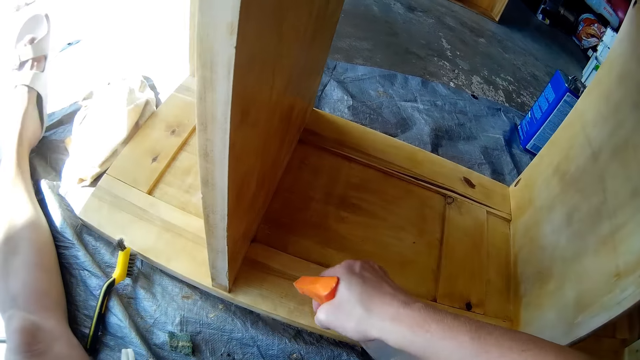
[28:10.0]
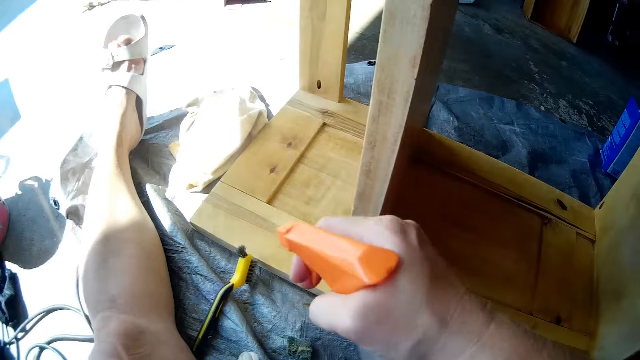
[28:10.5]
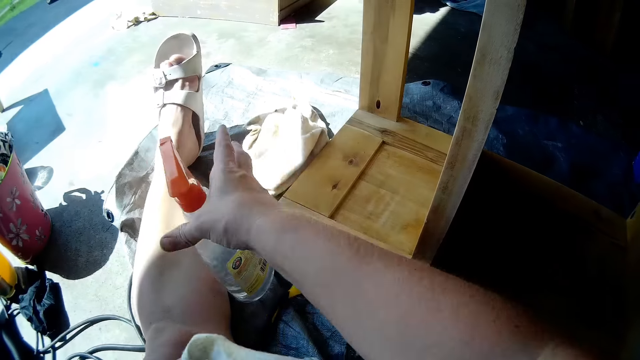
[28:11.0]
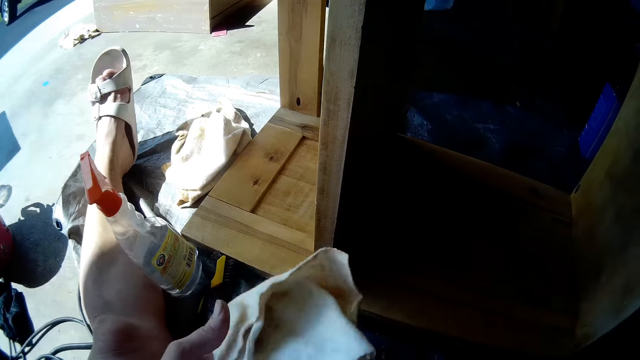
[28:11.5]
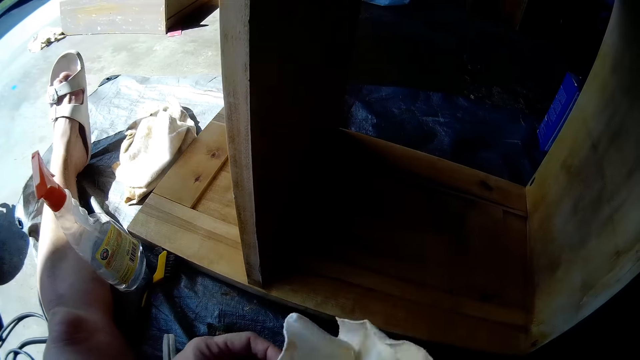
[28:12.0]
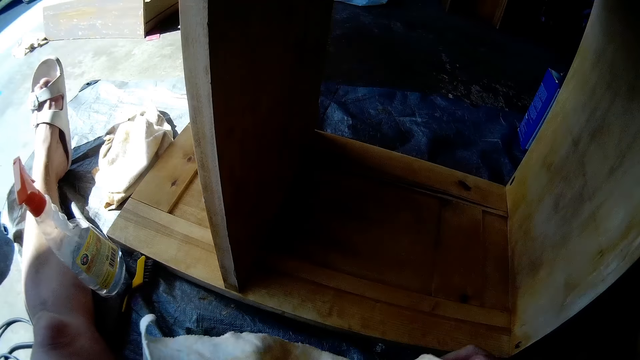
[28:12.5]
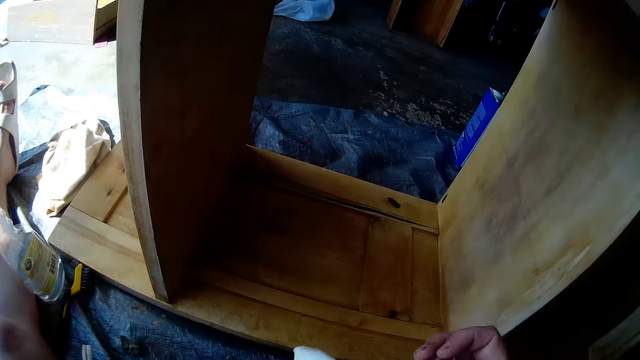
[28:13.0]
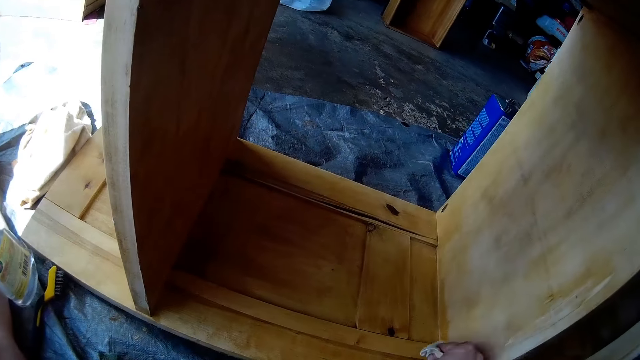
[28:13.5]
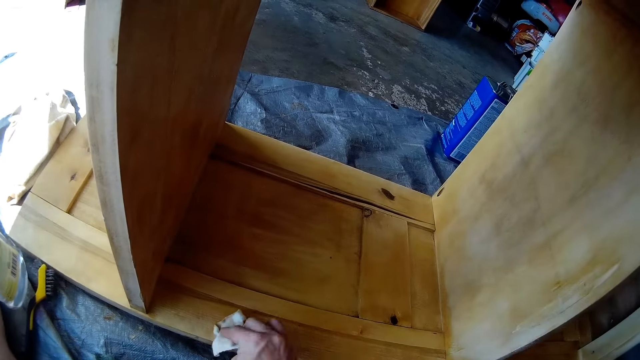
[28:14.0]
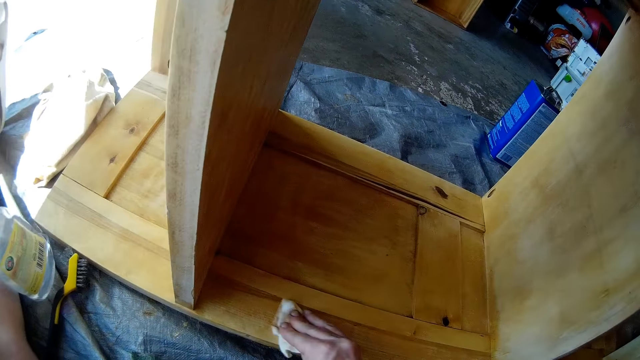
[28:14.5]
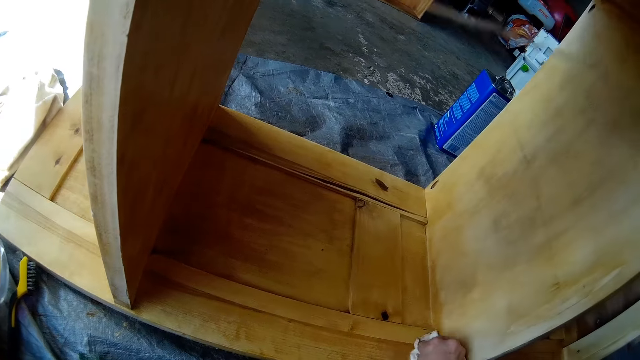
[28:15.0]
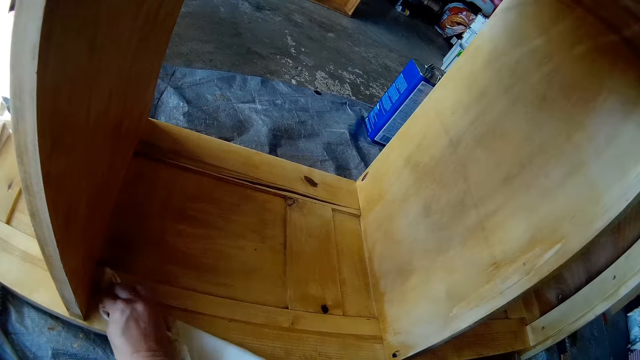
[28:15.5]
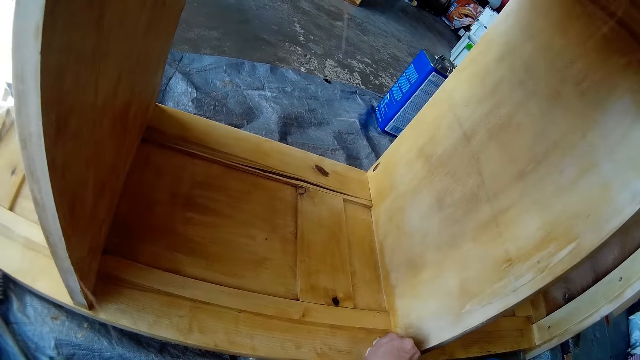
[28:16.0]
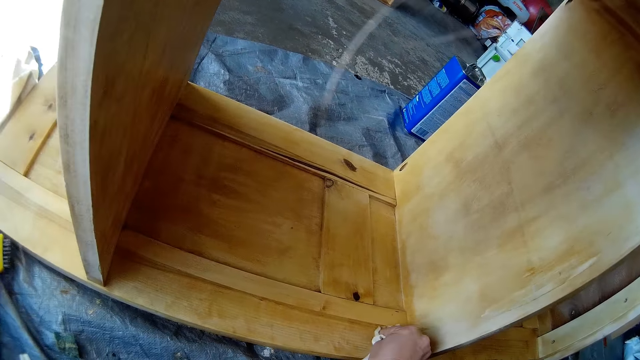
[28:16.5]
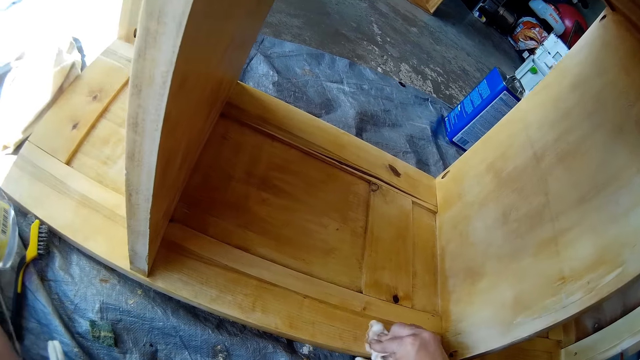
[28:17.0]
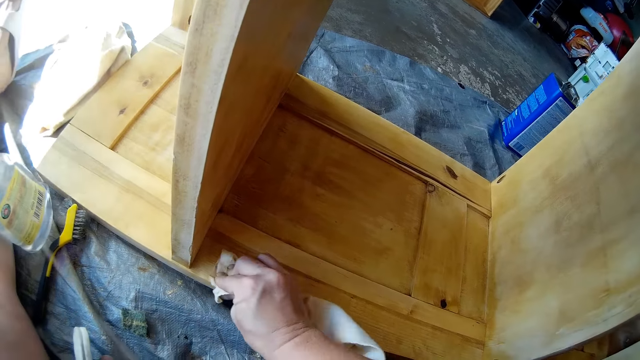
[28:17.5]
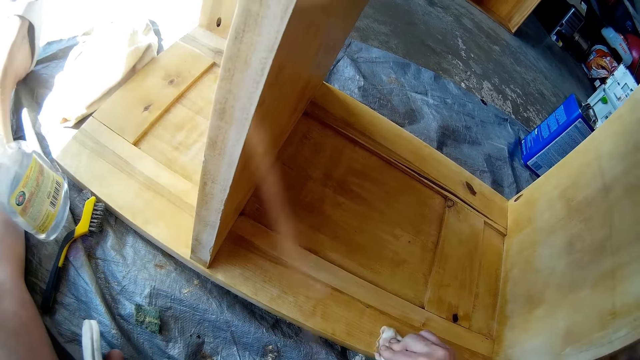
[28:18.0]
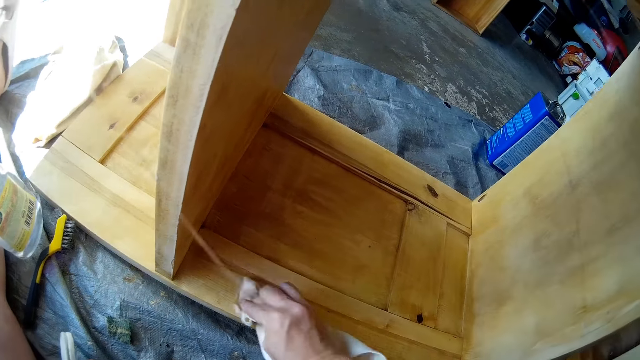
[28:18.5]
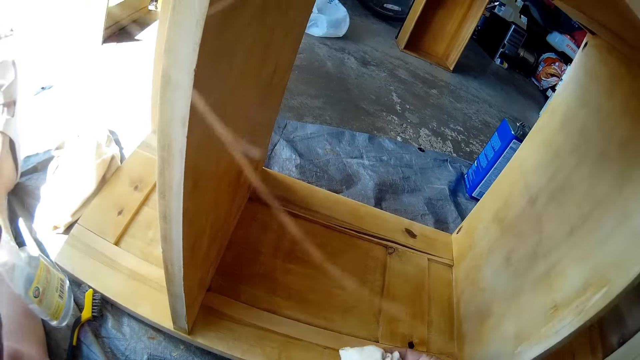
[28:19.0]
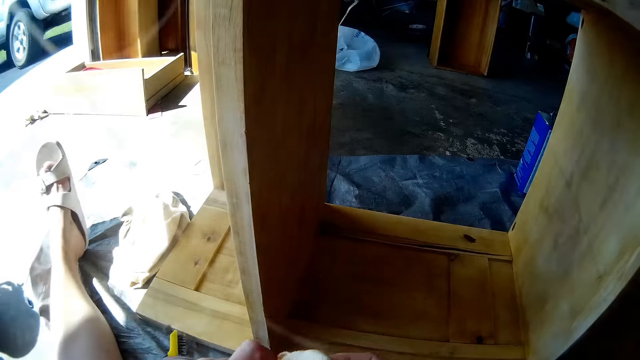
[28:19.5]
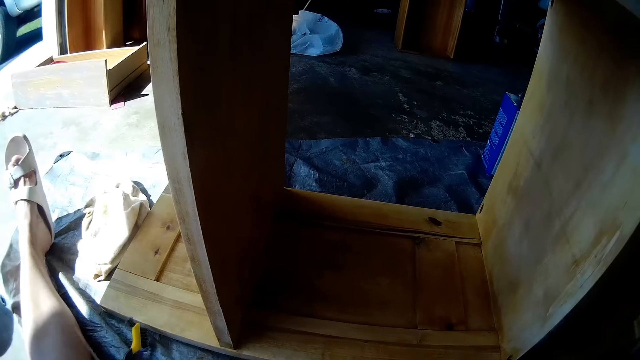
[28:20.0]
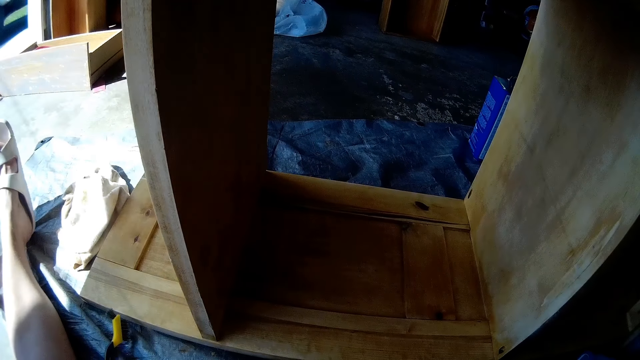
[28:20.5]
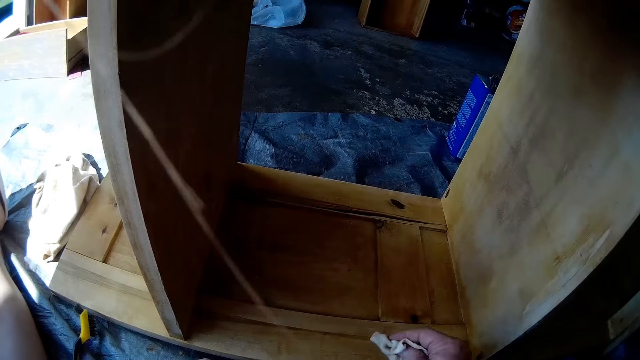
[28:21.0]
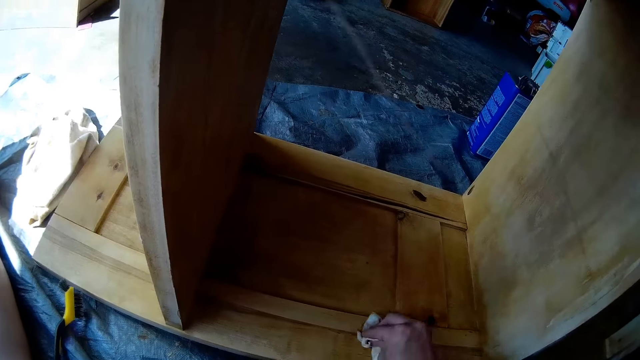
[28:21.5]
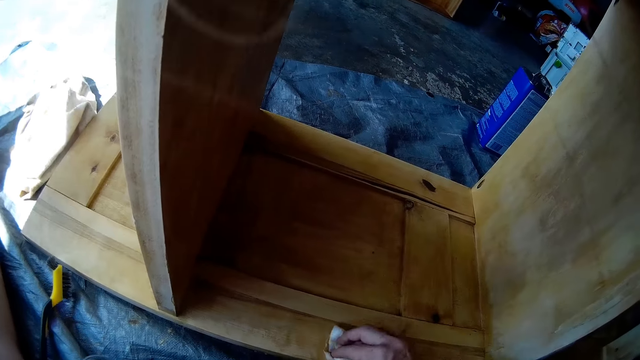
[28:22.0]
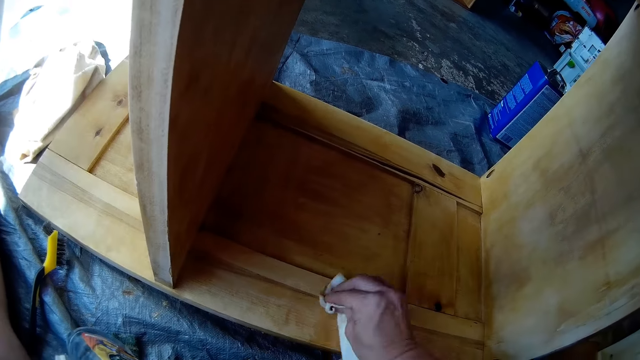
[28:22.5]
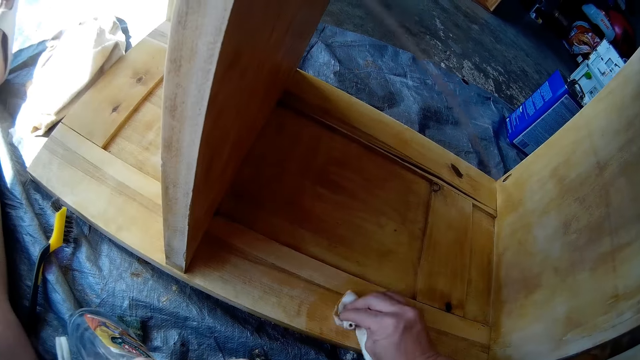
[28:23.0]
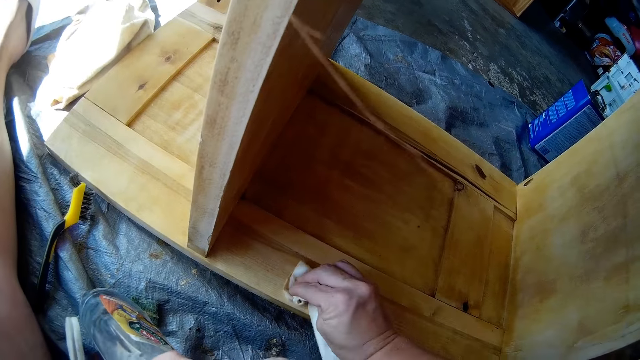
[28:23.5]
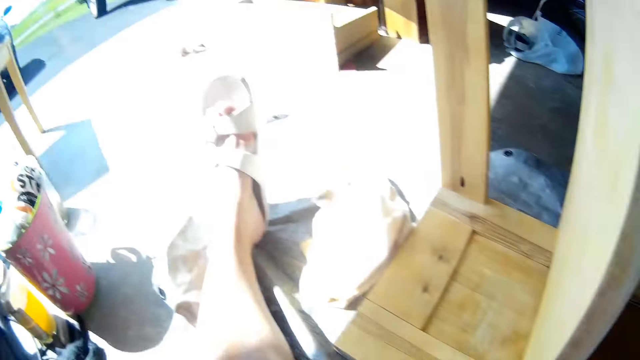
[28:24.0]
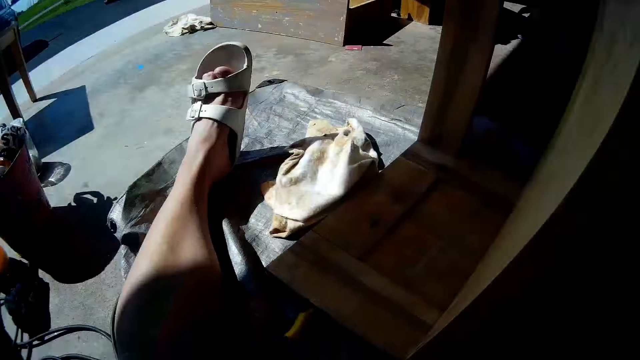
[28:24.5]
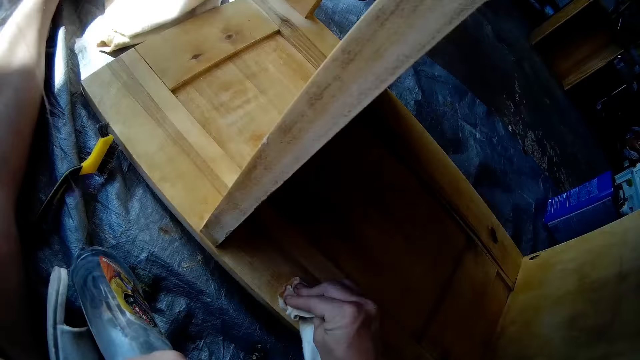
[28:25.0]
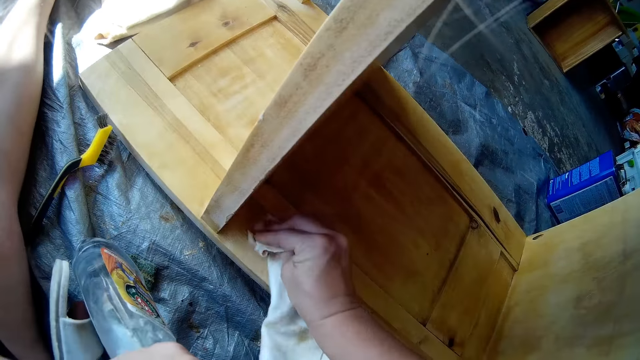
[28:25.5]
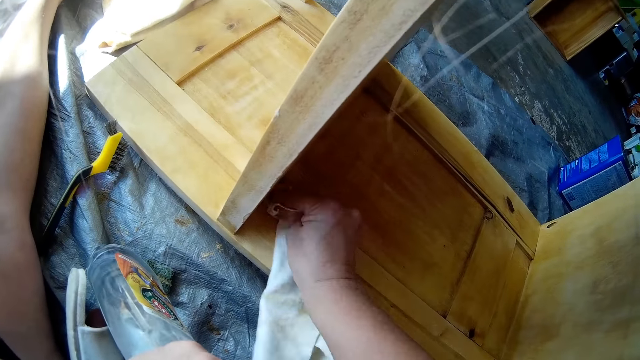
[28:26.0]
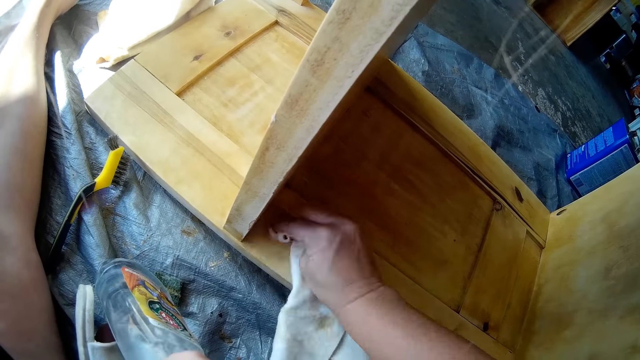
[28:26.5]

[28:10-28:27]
The camera wearer drops the wood spray on the ground with her right hand. She adjusts the cloth in both hands. She holds the towel. She wipes the shelf with the cloth in her right hand. She picks the wood spray from the ground. She sprays the wood spray on the cloth with her left hand. She looks around. She wipes the shelf with the cloth in her right hand.

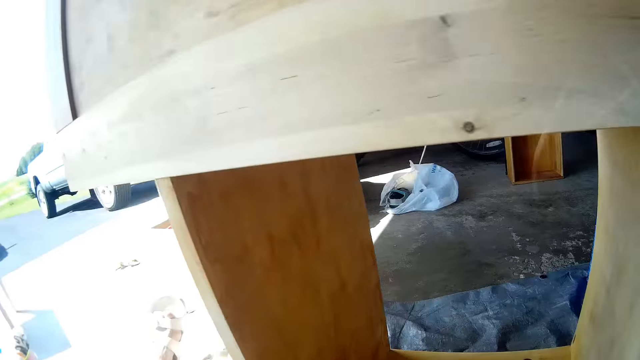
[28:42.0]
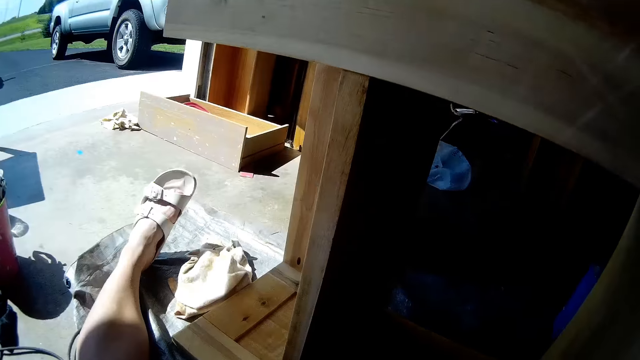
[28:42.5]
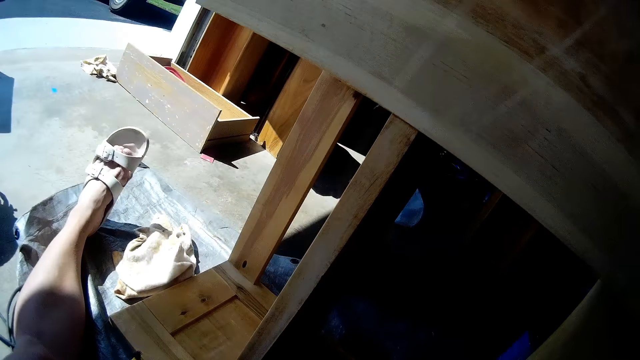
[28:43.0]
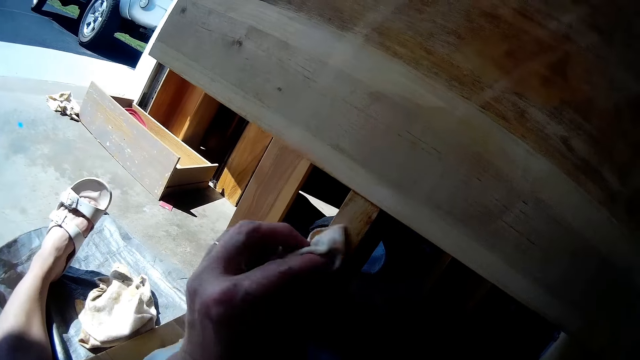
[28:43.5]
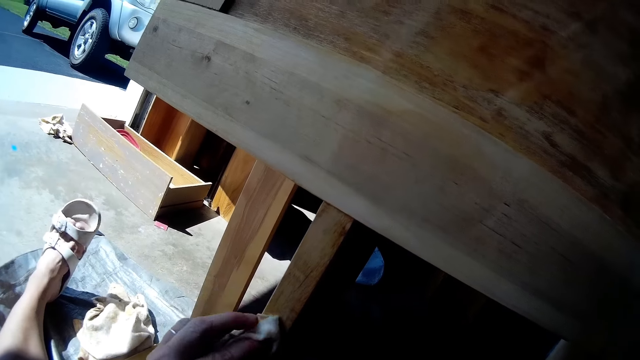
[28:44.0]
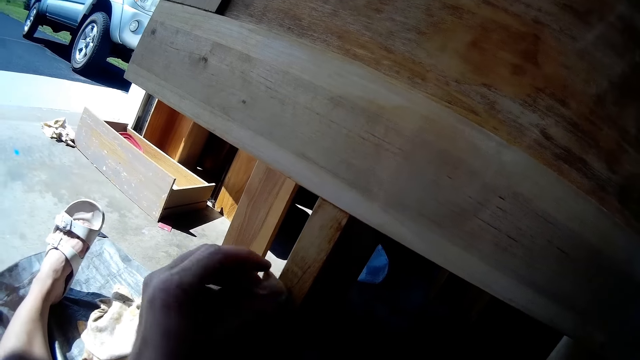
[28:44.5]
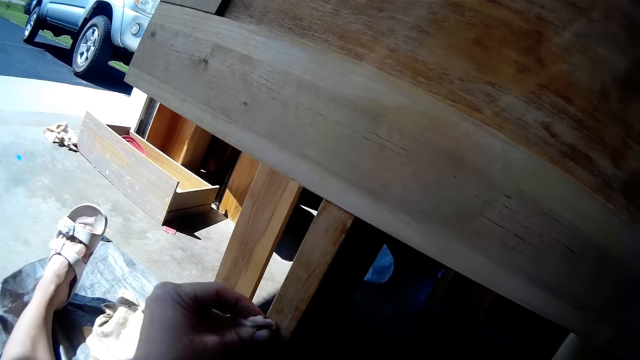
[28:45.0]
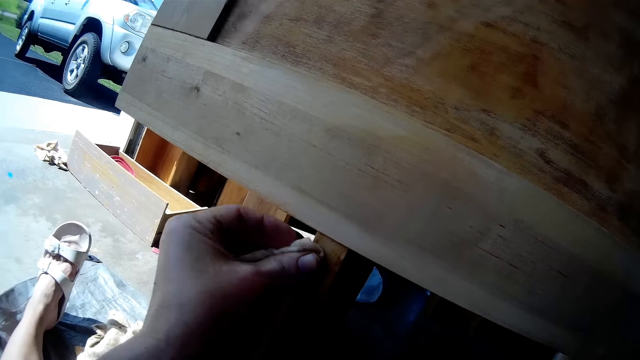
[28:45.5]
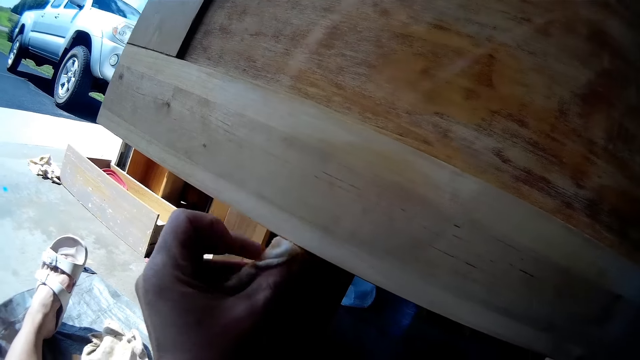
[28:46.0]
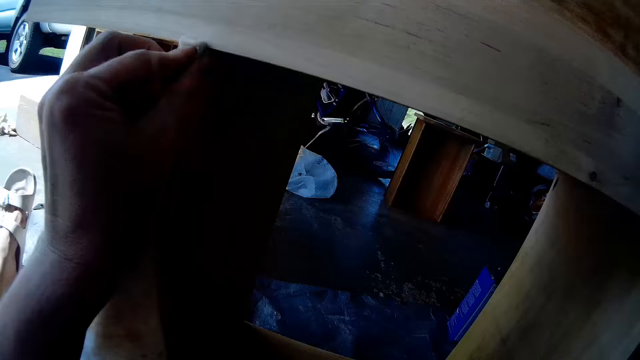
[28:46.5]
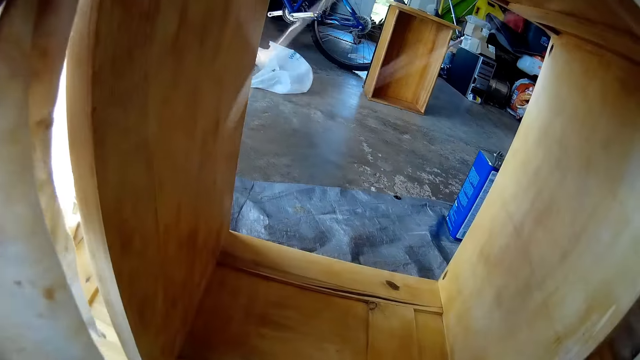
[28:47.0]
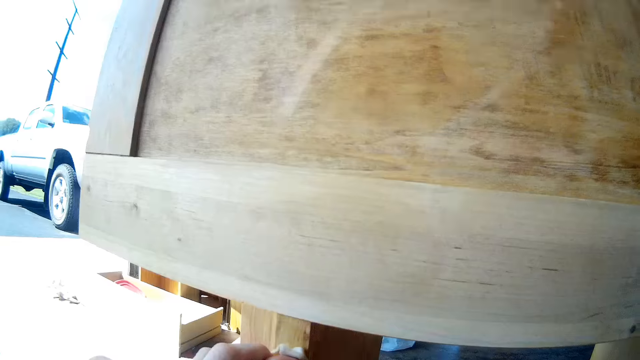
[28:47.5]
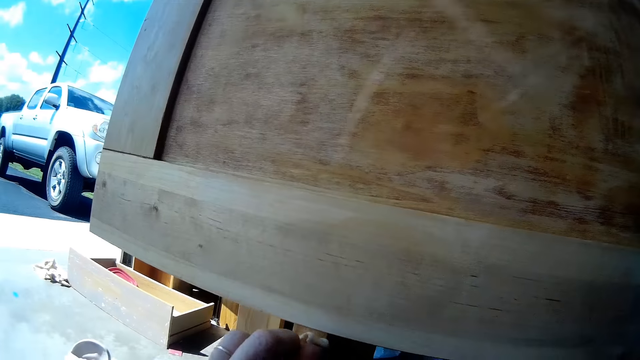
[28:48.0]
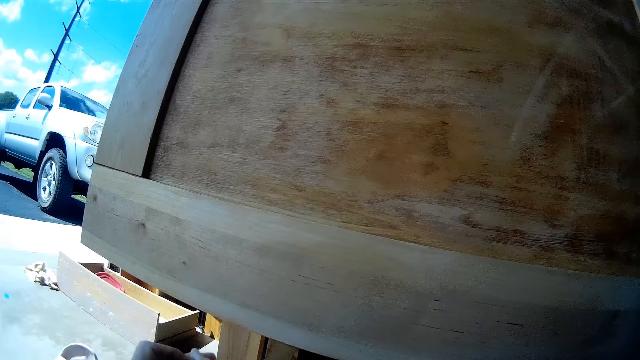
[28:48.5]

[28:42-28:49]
The camera wearer wipes the shelf with the cloth in her left hand.
